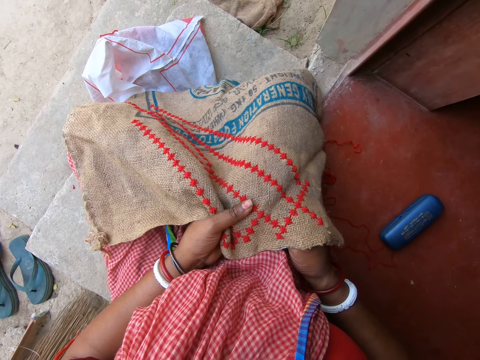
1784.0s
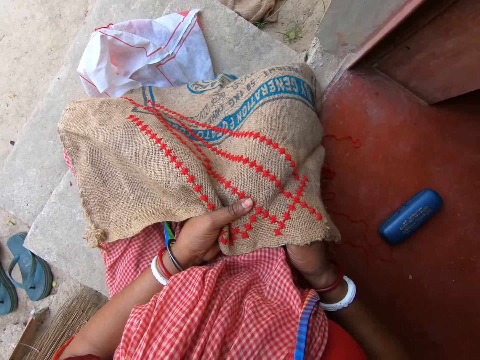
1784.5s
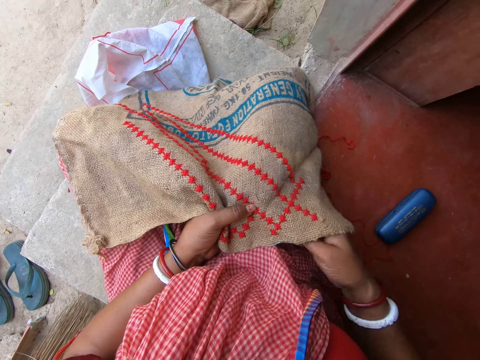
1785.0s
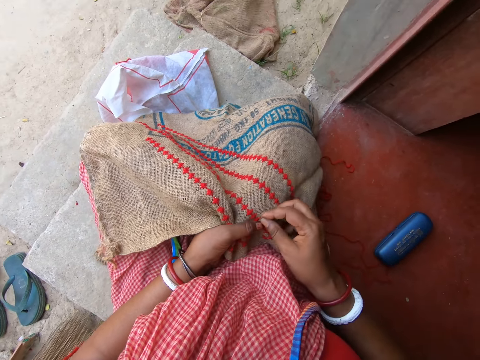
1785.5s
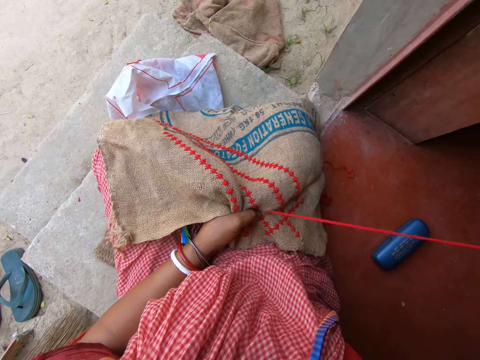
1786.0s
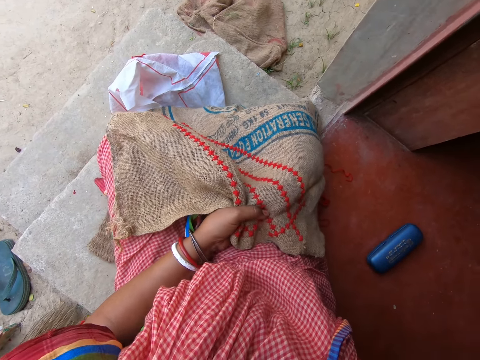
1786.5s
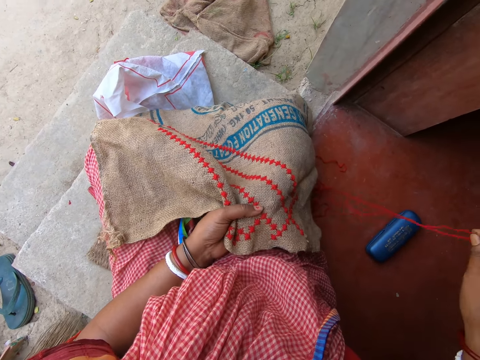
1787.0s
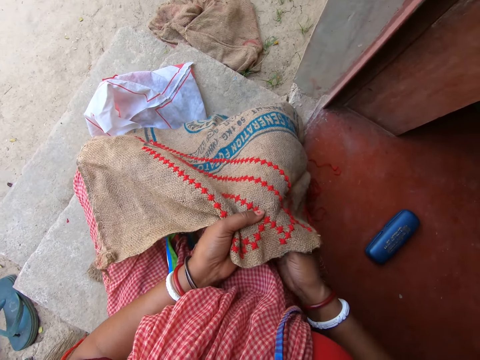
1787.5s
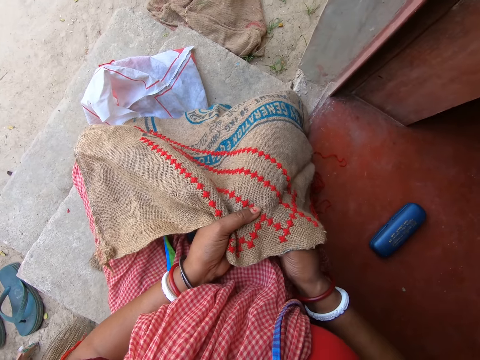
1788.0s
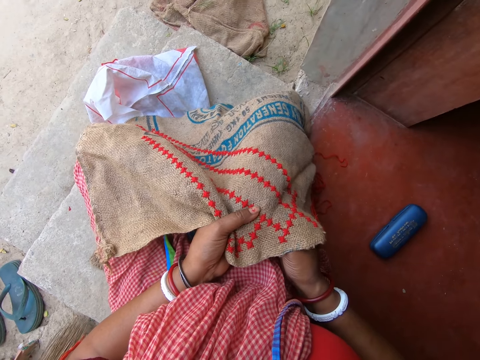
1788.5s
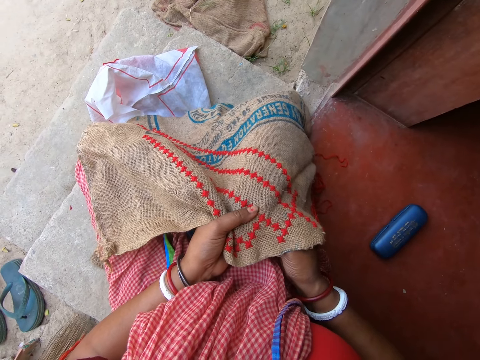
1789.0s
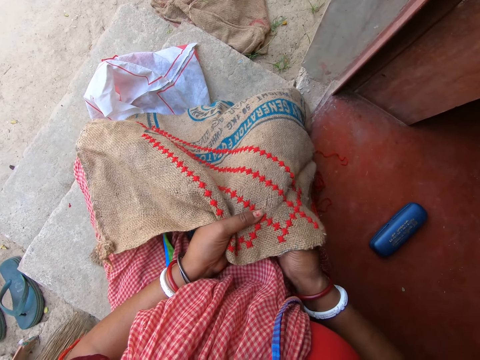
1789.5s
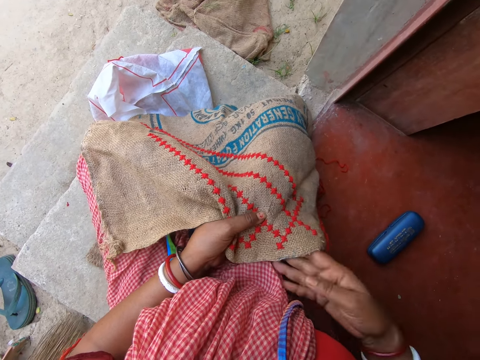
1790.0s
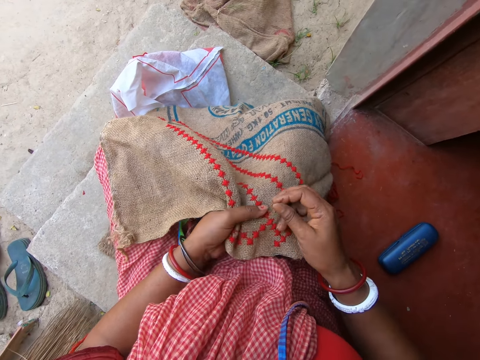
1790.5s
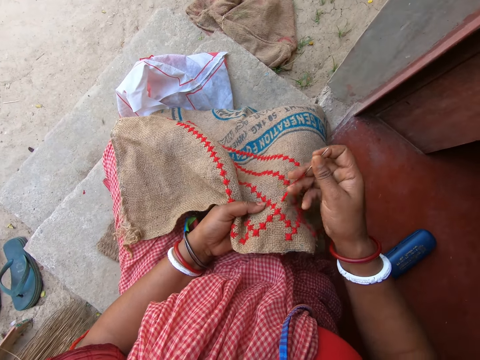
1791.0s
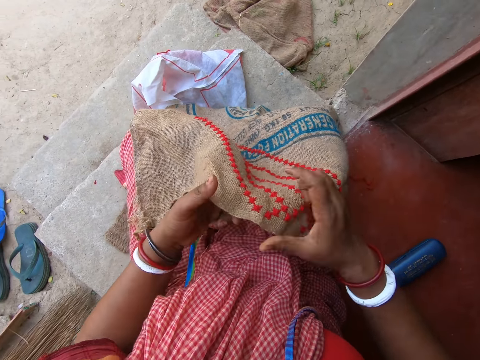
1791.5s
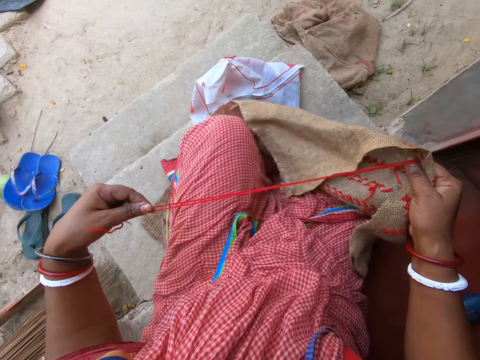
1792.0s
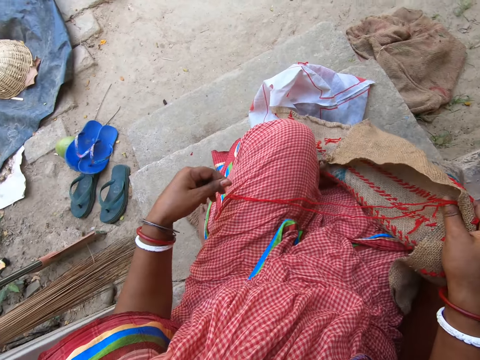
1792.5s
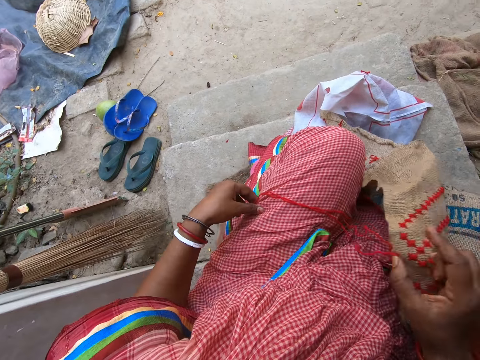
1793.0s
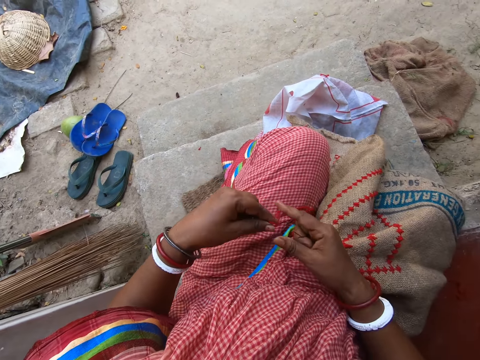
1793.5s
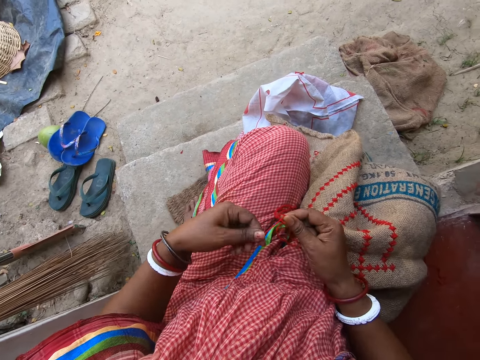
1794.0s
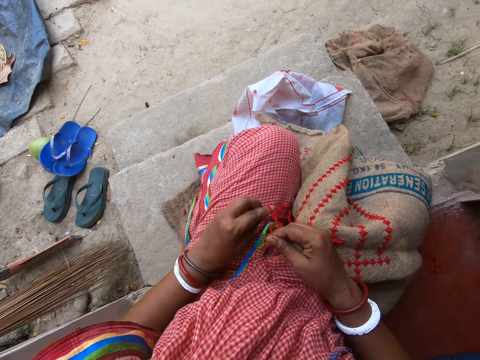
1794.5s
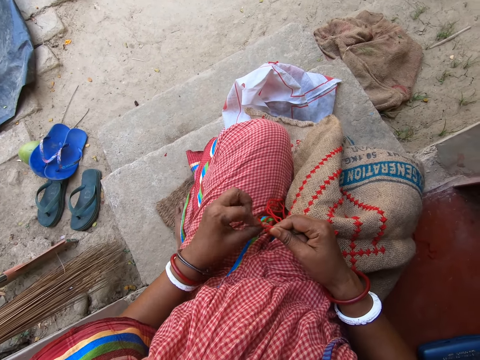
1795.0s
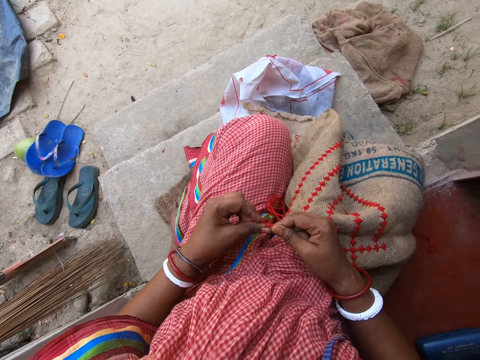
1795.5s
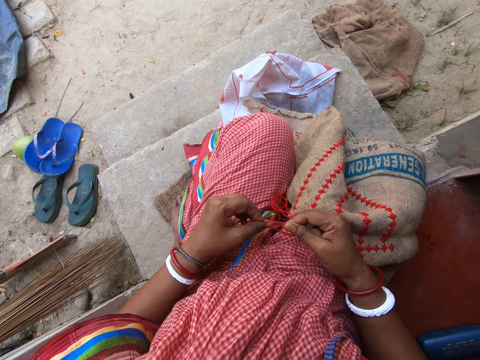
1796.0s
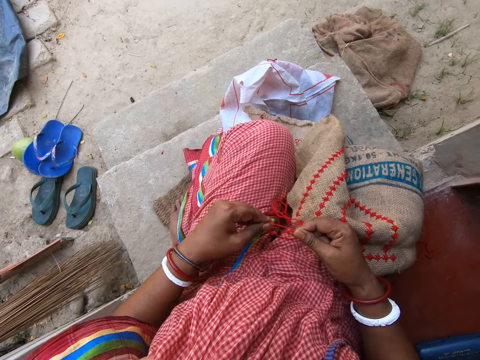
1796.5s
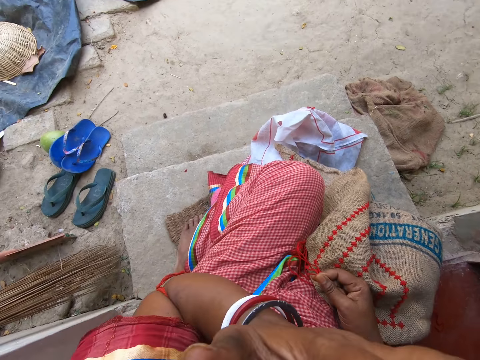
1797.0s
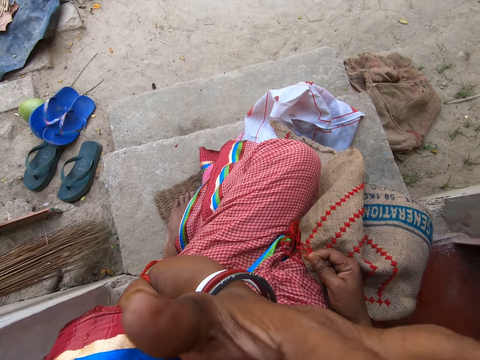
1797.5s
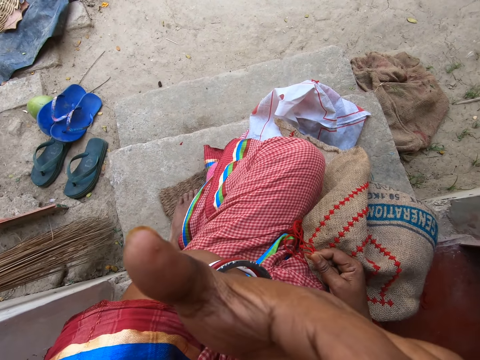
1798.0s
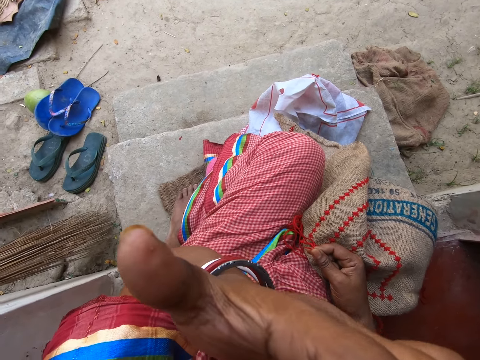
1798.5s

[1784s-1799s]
The camera wearer inserts the needle. She pulls out. She inserts the needle. She sews. She pulls the yarn. She picks a part of the thread with her right hand. She knots the thread with her hands. She touches her face with her left hand. She lifts her hands.

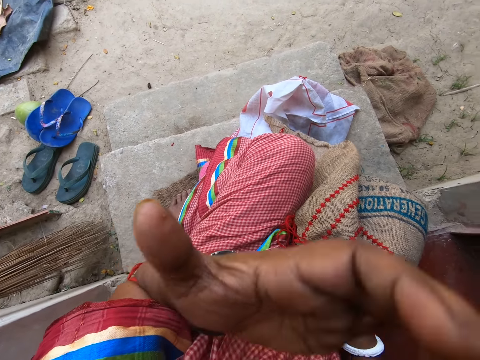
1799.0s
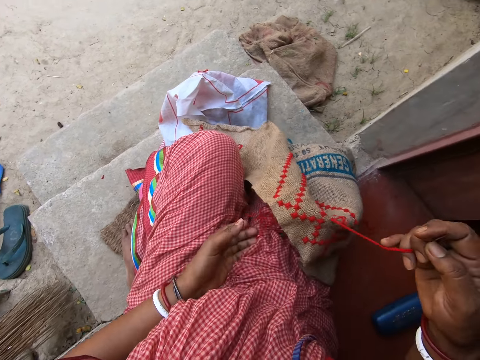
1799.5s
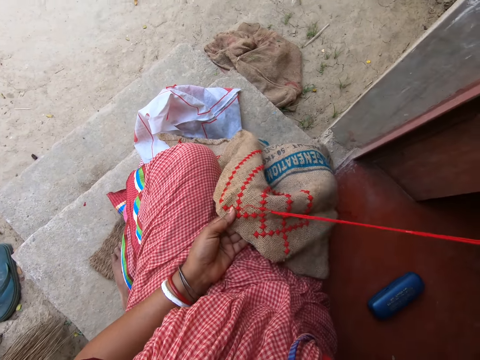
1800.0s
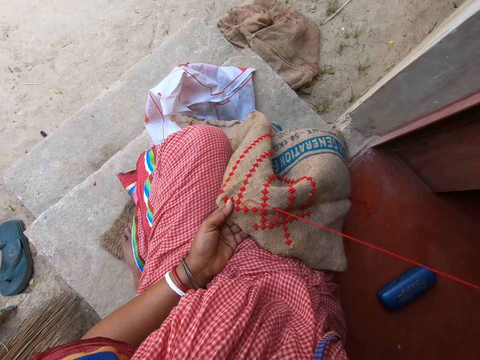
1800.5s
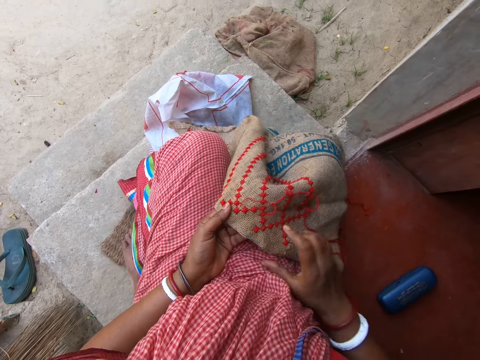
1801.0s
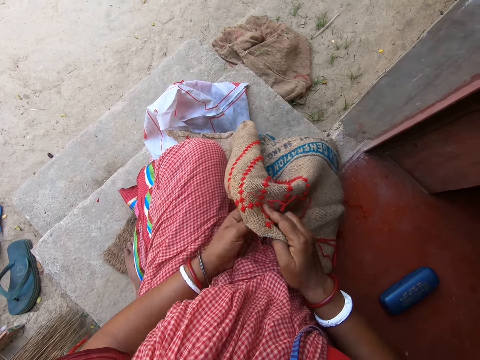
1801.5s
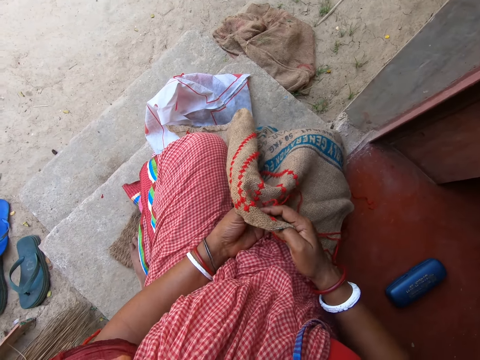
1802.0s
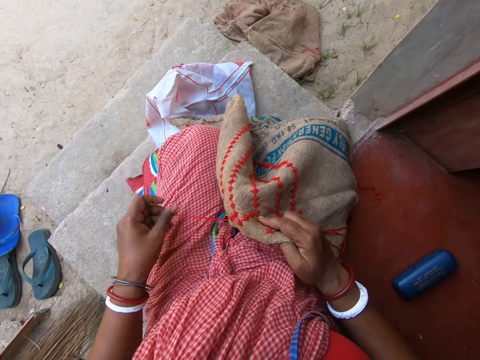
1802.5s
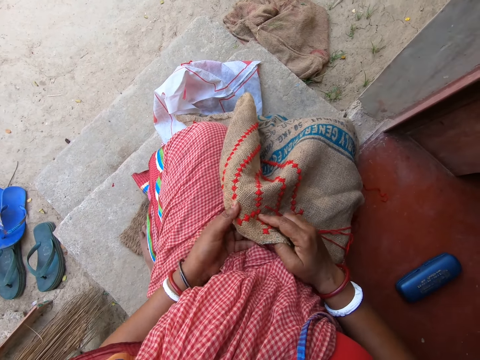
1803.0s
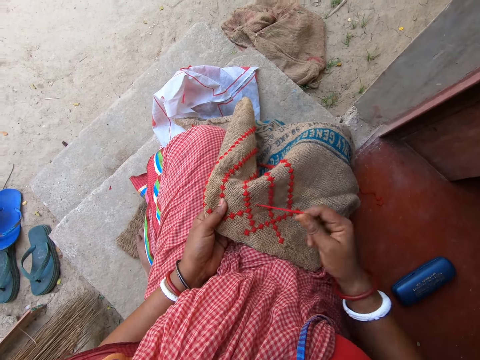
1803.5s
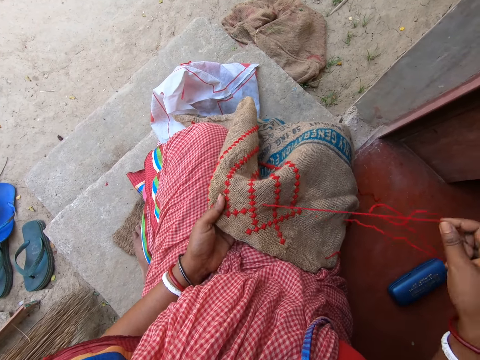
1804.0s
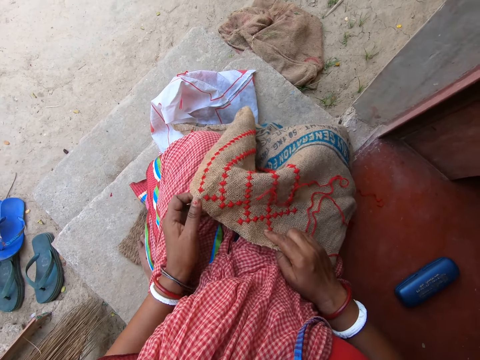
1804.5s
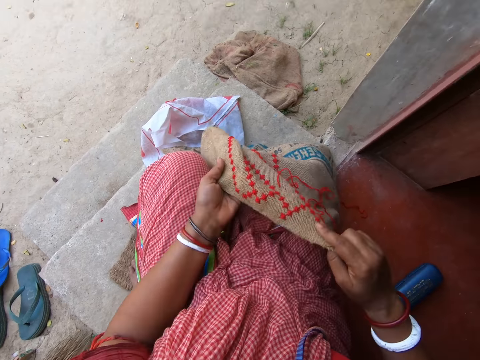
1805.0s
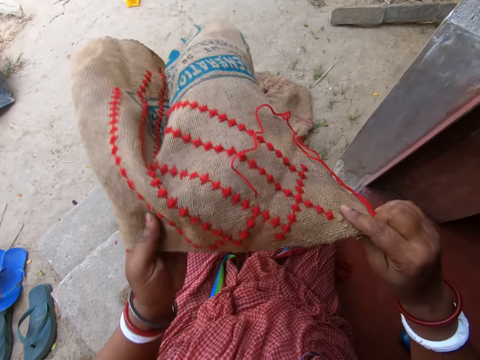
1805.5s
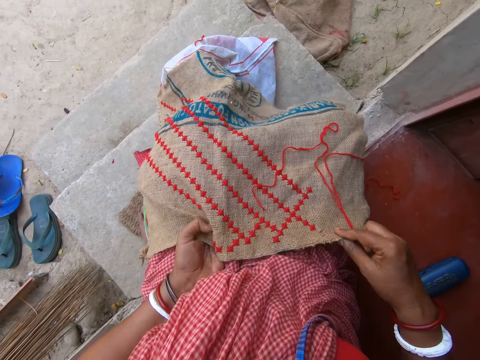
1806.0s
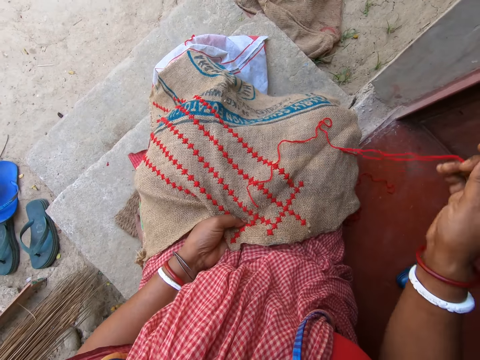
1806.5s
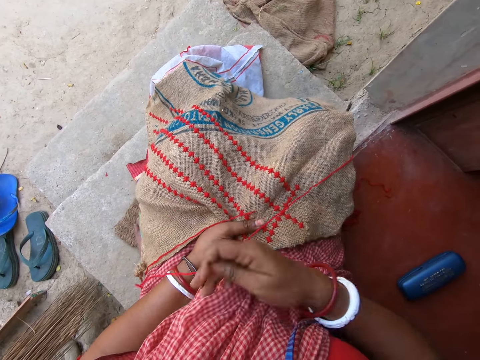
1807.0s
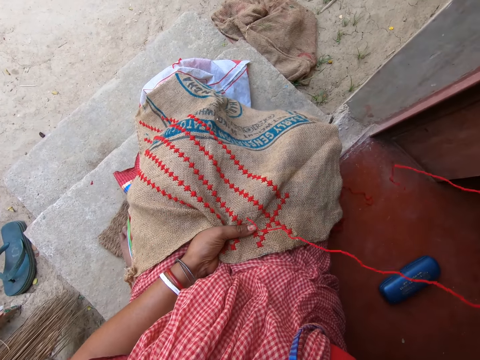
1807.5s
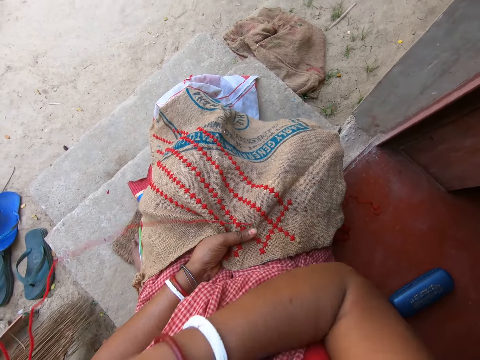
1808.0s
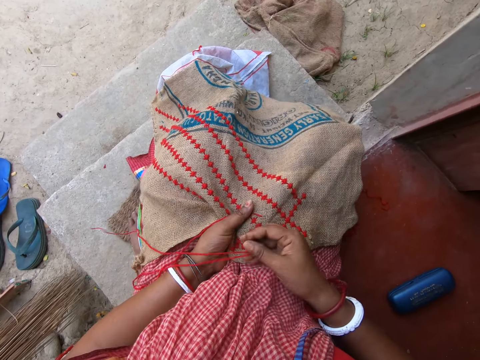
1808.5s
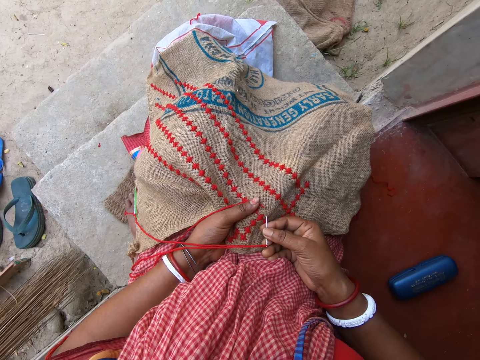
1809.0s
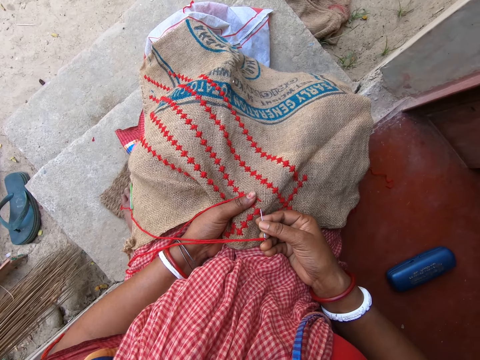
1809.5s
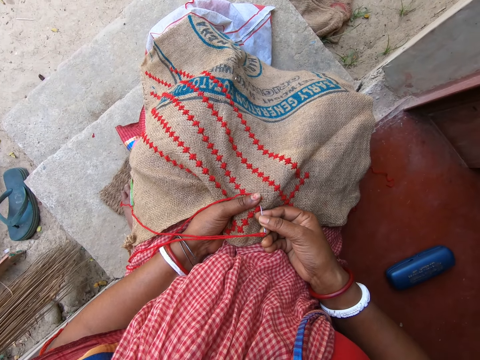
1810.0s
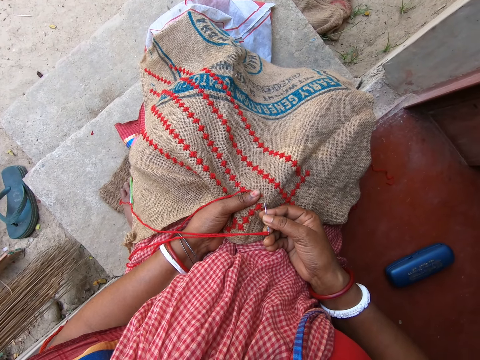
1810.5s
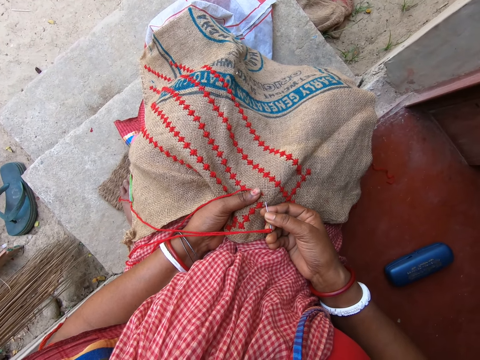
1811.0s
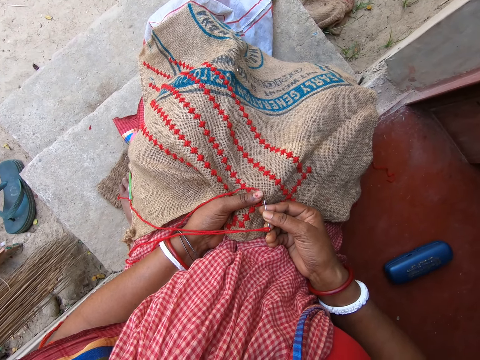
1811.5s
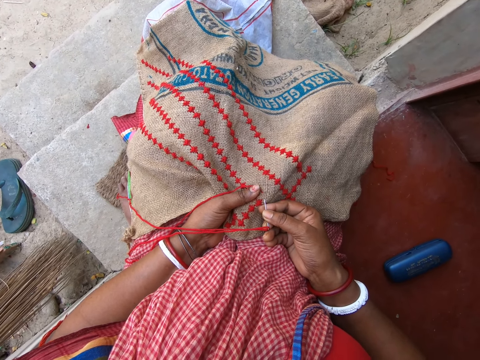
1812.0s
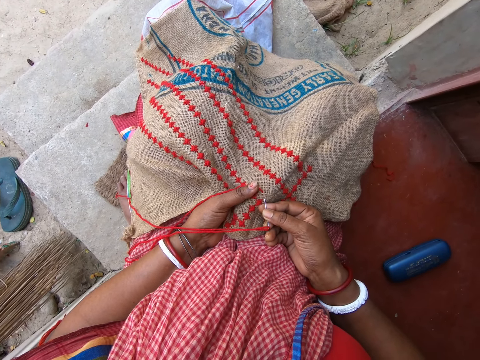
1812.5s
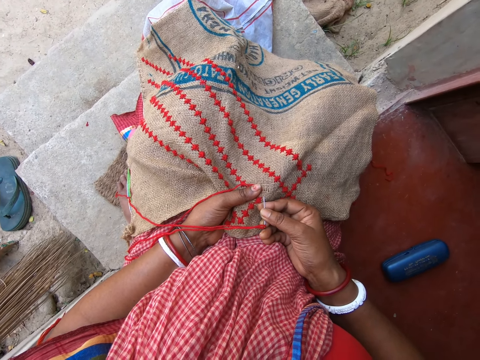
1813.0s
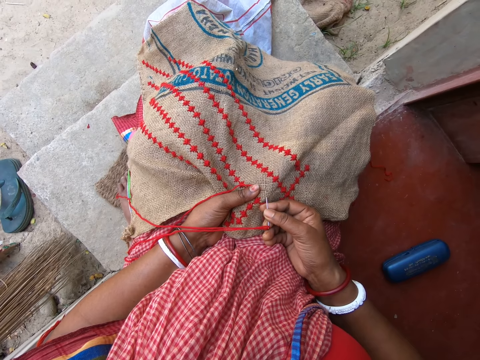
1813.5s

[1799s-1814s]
The camera wearer sews the sack on her lap with the needle in her right hand. She pulls the yarn. She removes the yarn. She pulls the yarn. She adjusts the sack with her hands. She lifts the yarn and places it down. She swats a fly with her right hand. She sways the yarn. She sews the sack on her lap with the needle in her right hand.
